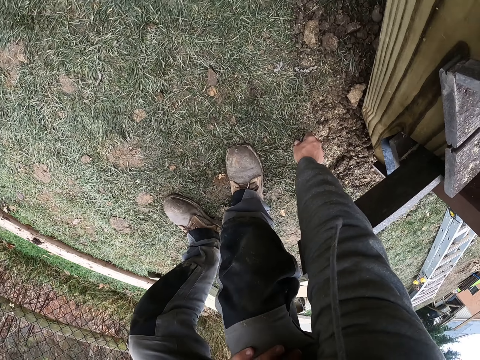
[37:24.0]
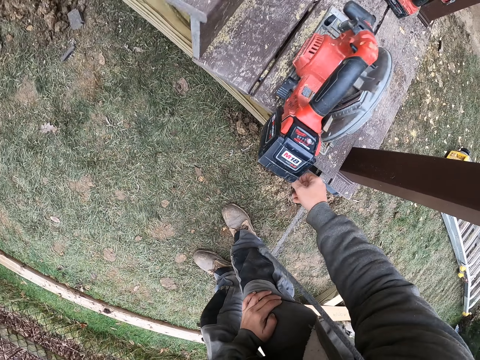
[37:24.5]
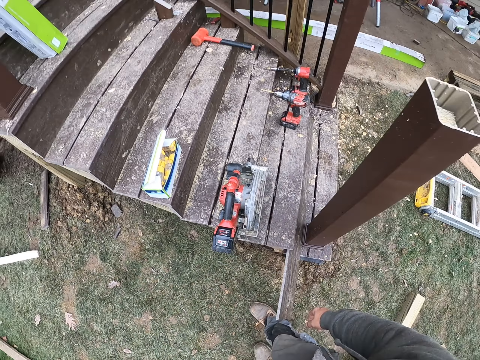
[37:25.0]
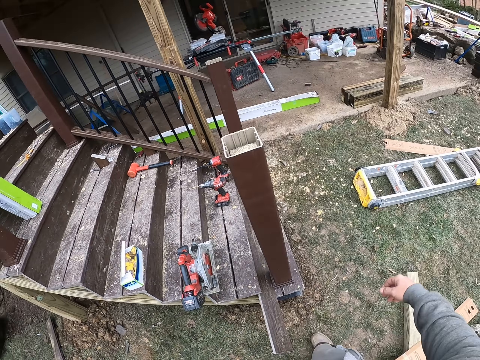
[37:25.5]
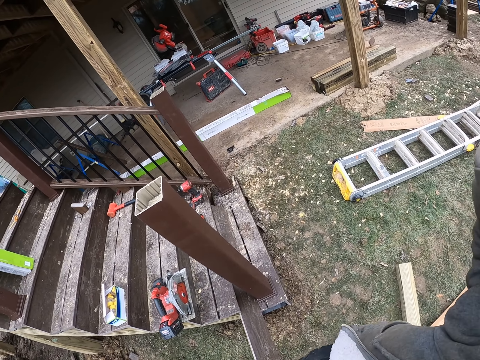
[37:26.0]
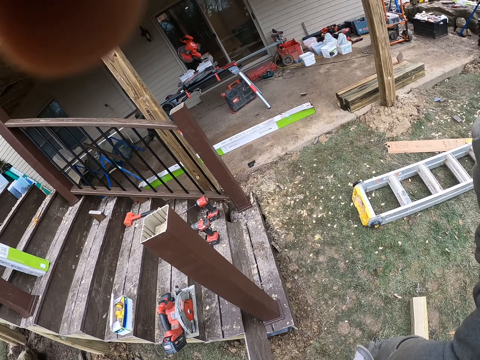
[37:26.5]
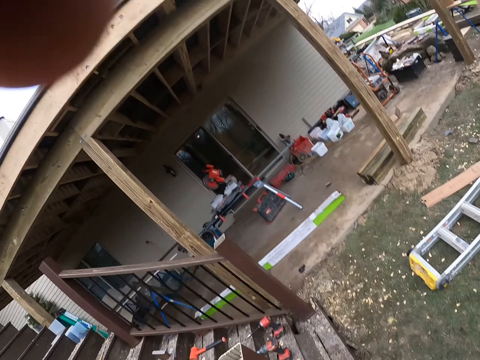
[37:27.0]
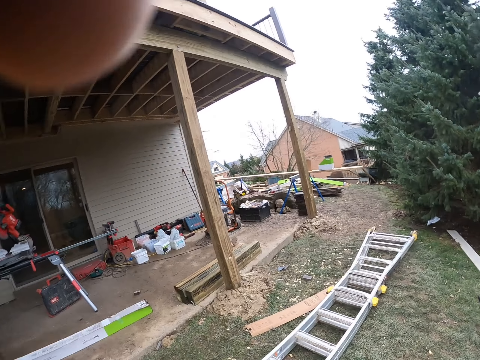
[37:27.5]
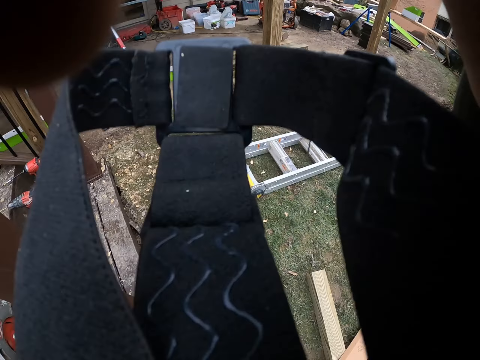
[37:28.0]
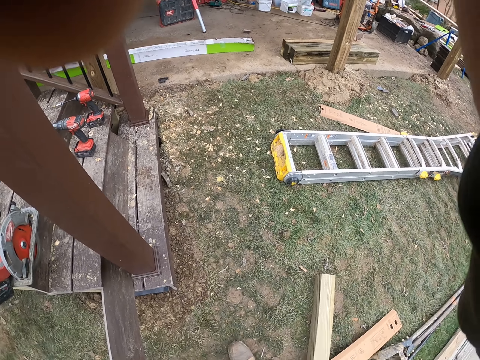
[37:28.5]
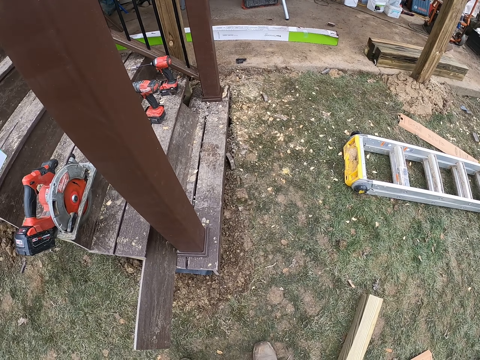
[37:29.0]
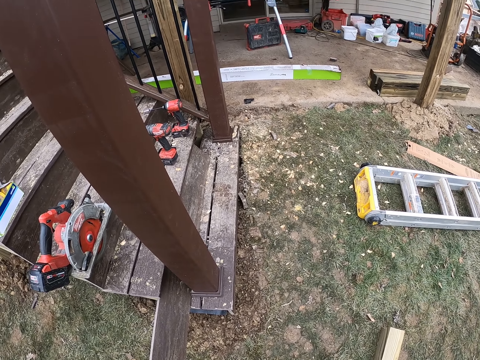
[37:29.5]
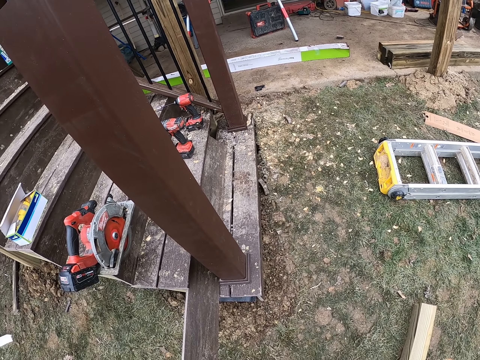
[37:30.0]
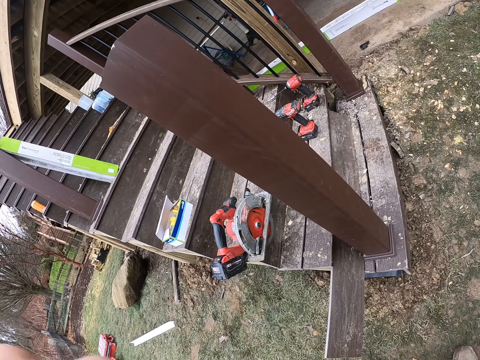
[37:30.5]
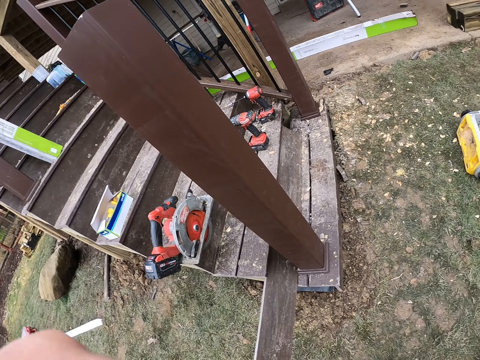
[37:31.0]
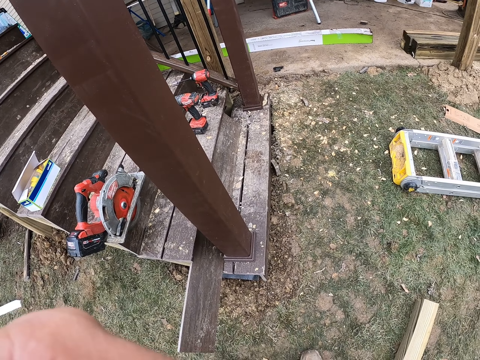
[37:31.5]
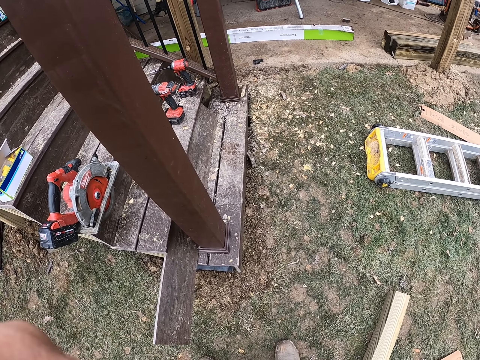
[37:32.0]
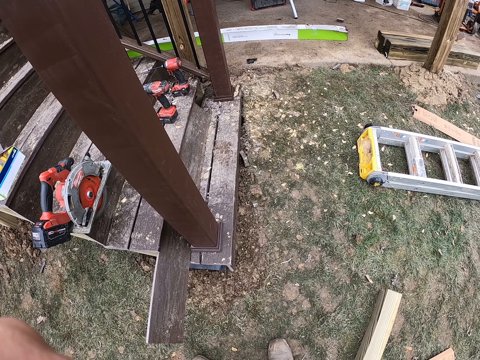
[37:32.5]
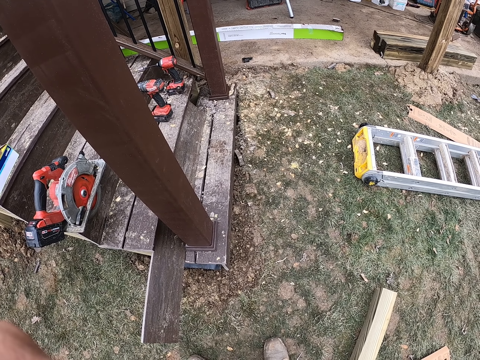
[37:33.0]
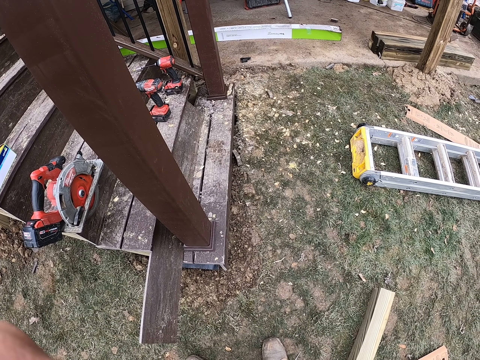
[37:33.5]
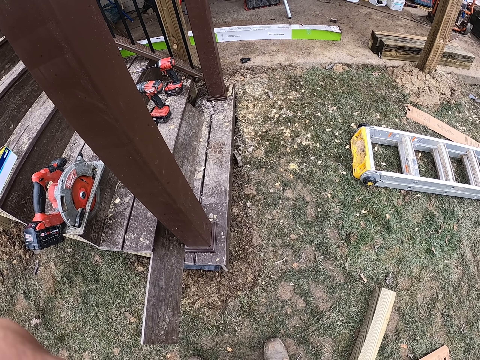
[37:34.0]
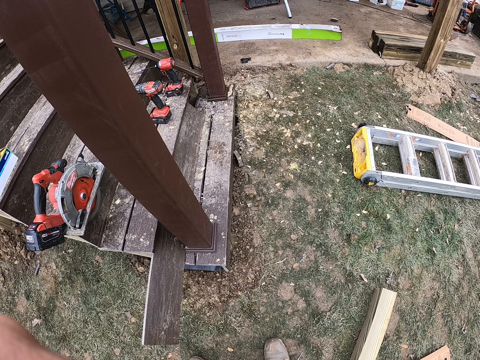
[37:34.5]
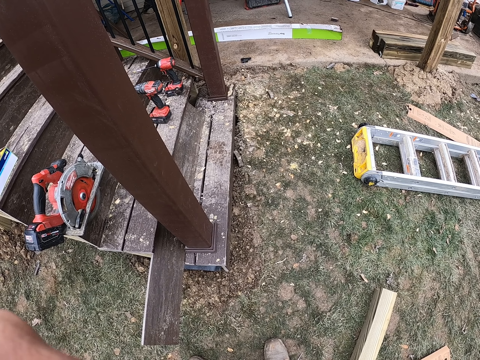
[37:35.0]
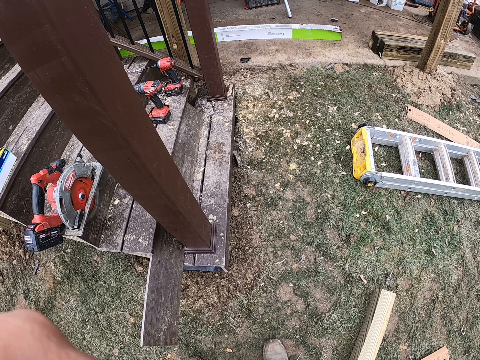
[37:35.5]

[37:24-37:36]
The camera wearer picks up part of the drill. They place the part of the drill. They lift their hand. They adjust the camera. They lift a black item and drop the black item.

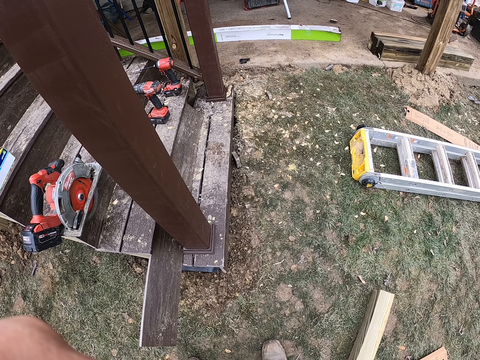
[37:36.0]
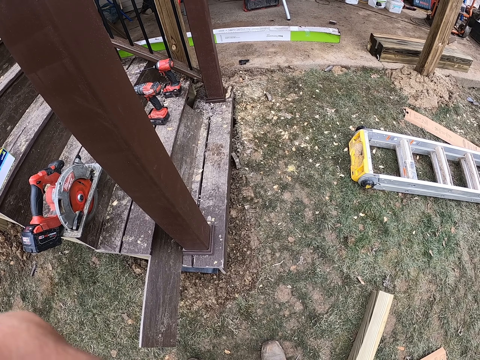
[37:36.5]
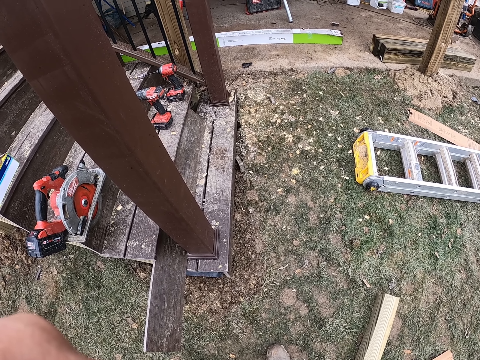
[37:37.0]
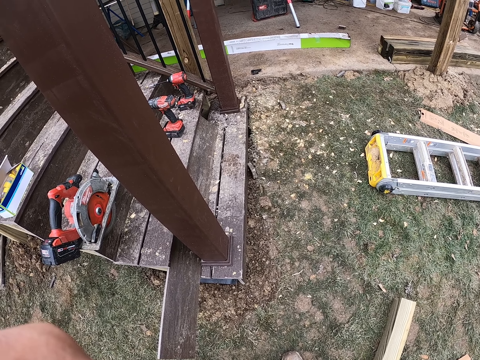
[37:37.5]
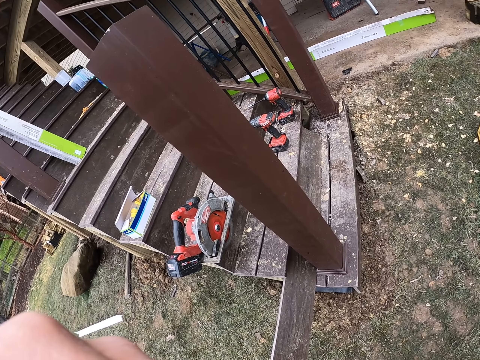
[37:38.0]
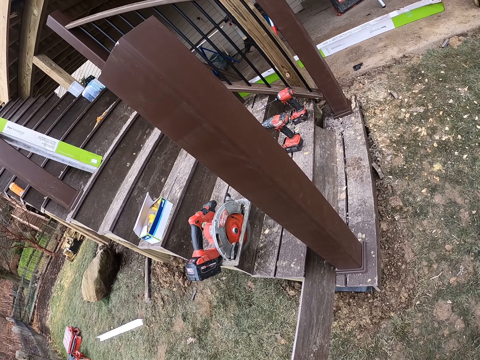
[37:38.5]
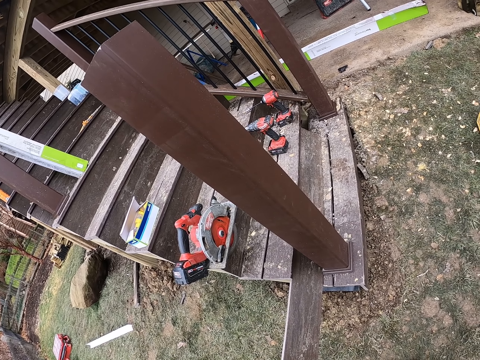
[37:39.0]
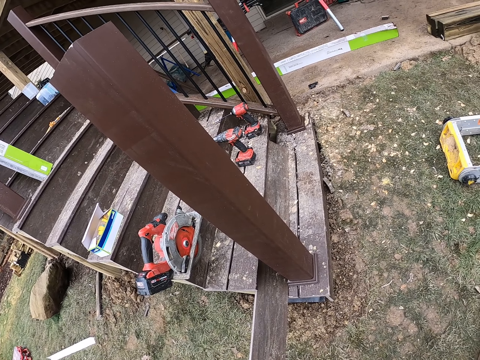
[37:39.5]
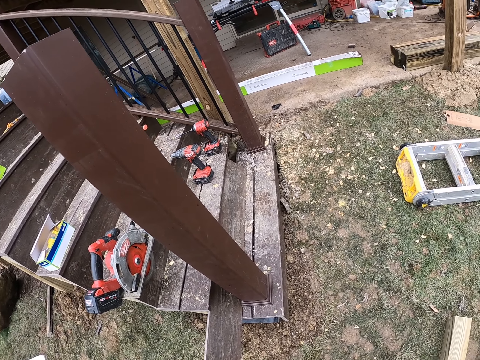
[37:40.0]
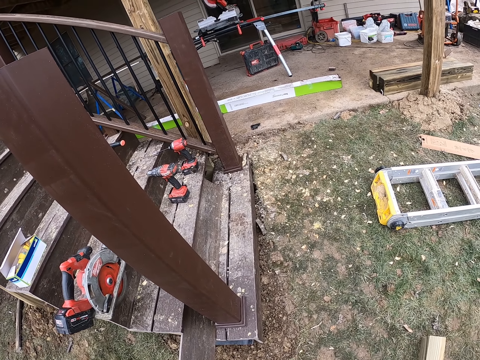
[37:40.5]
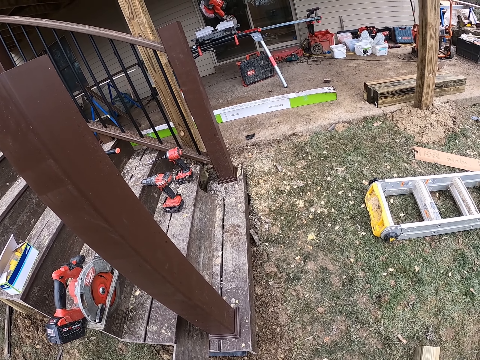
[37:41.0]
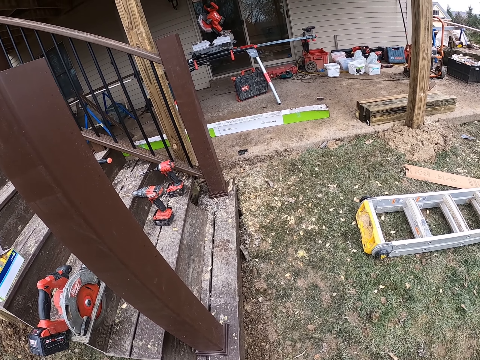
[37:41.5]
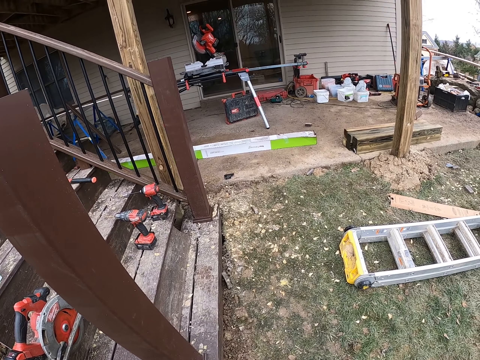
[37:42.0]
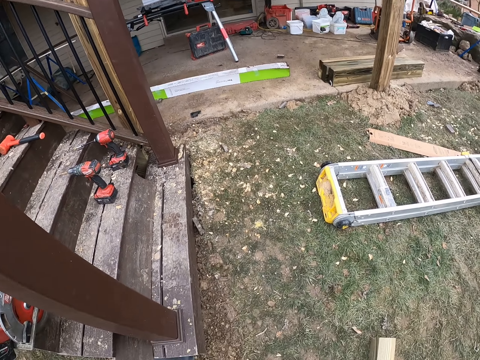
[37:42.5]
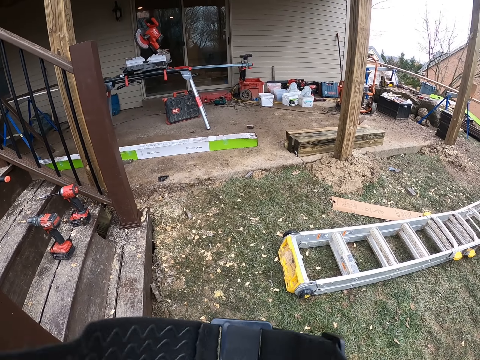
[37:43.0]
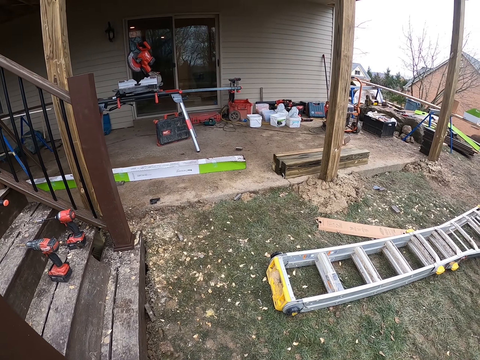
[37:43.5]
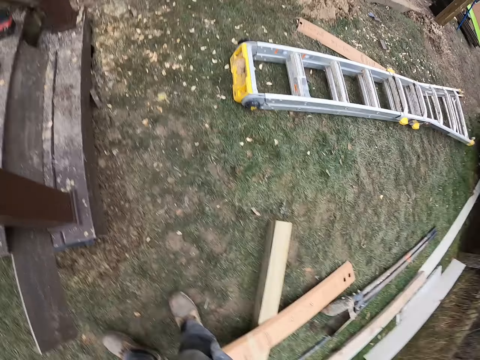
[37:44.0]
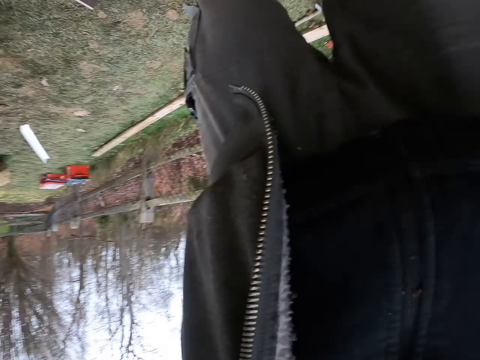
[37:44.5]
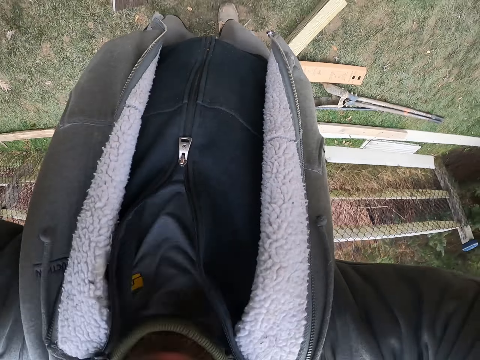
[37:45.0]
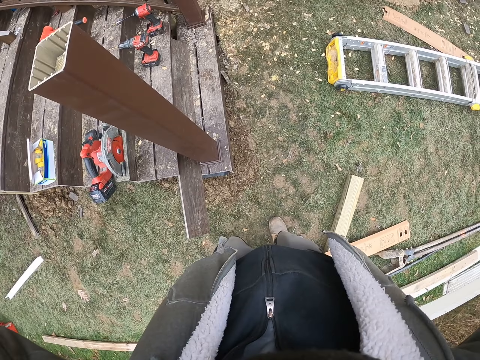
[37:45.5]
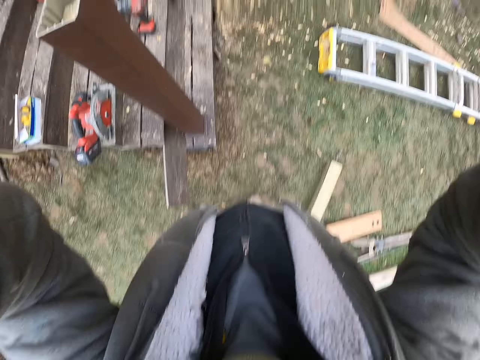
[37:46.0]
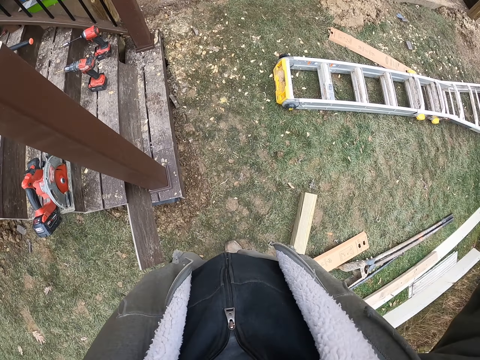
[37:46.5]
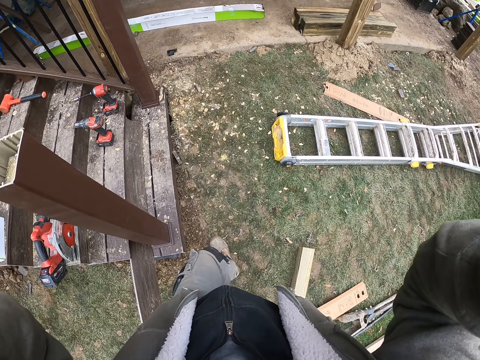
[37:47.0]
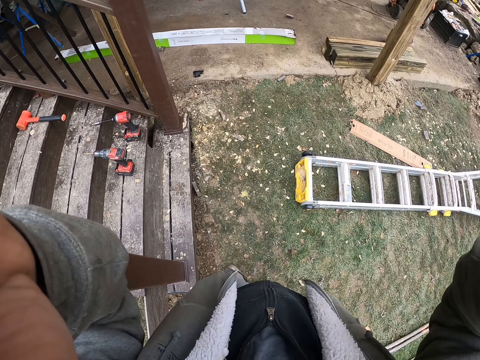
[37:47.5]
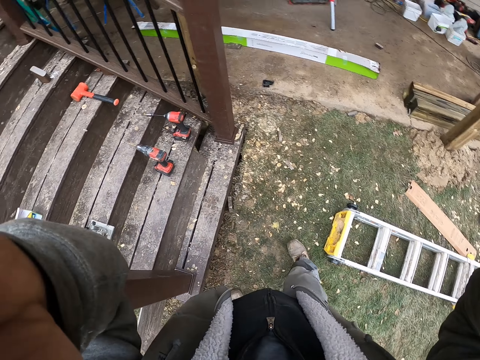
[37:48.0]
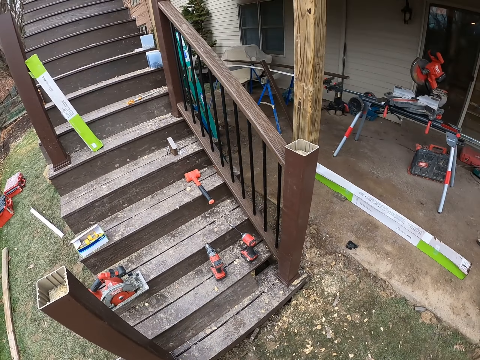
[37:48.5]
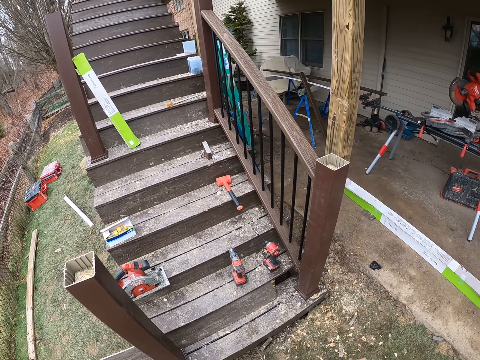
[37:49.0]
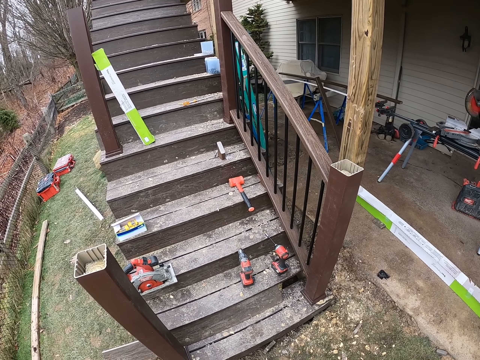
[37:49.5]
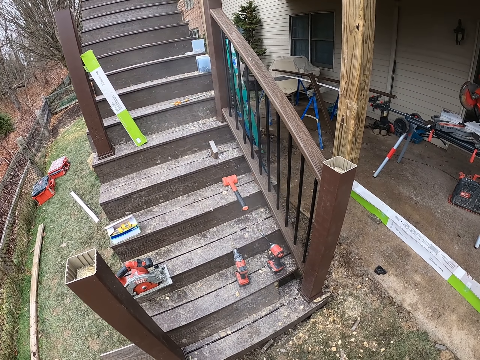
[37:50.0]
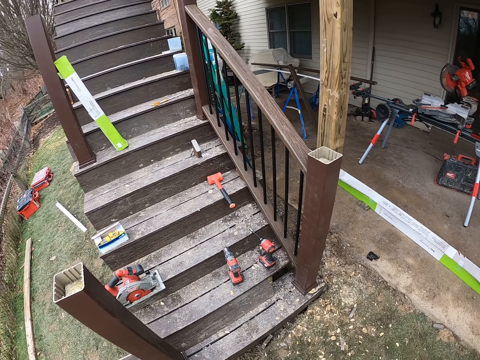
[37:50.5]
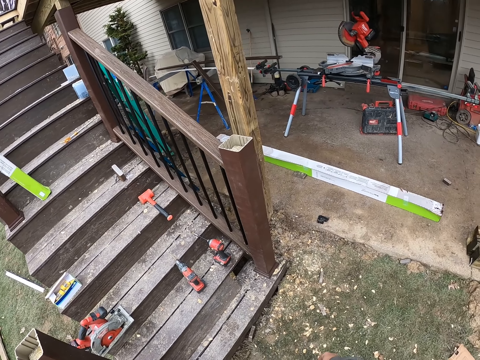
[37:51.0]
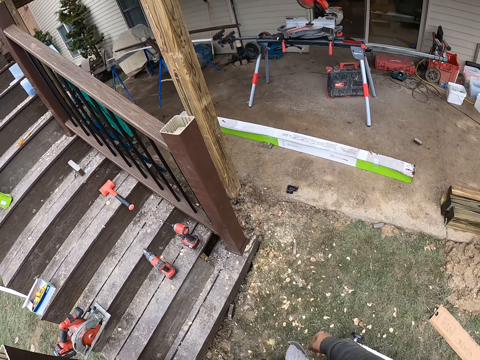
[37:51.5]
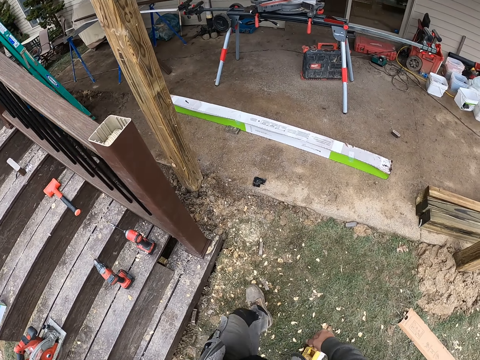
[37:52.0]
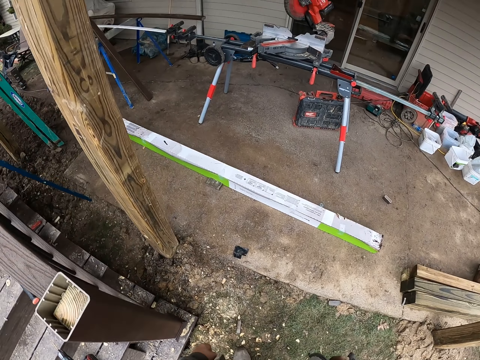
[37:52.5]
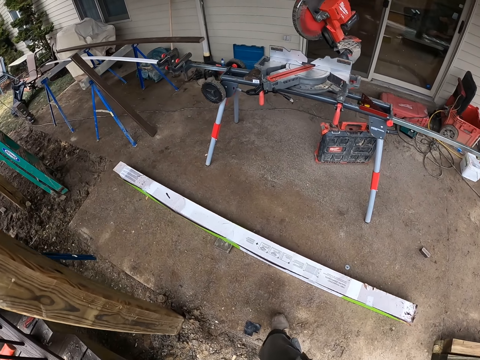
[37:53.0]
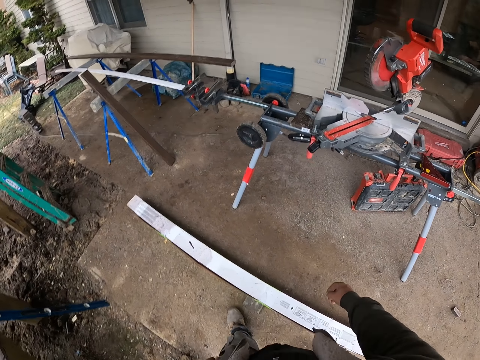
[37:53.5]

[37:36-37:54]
The camera wearer adjusts their hand. They lift their hand. They drop their hand down. They lift their hand. They adjust a black item. They adjust the camera. They walk forward. They drop their hand down. They turn left. They breathe out air. They turn right. They walk forward.
